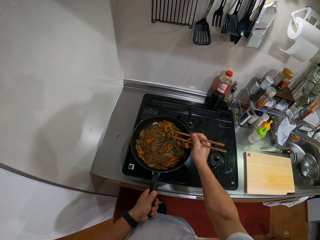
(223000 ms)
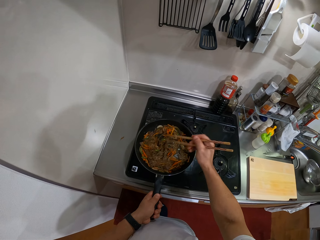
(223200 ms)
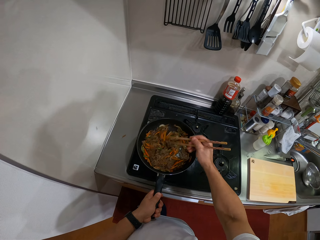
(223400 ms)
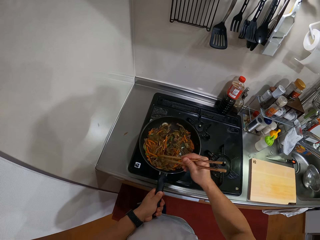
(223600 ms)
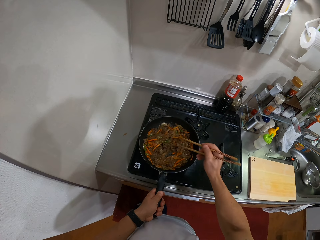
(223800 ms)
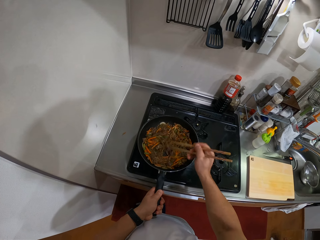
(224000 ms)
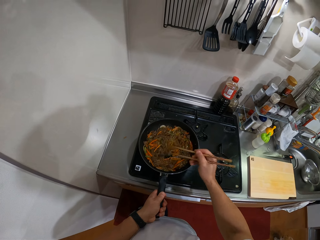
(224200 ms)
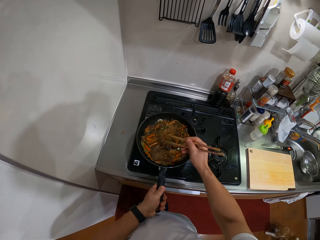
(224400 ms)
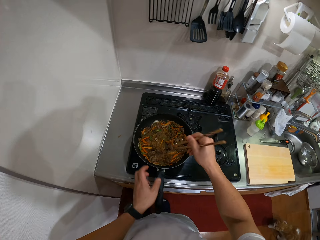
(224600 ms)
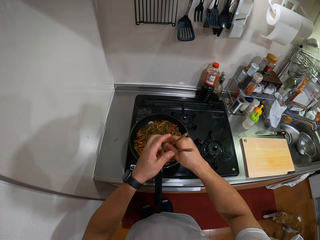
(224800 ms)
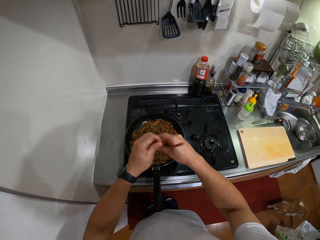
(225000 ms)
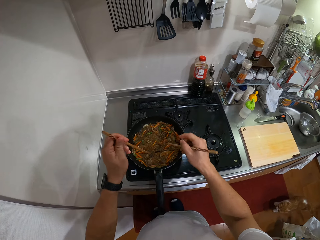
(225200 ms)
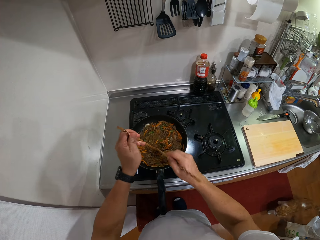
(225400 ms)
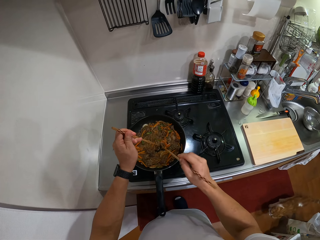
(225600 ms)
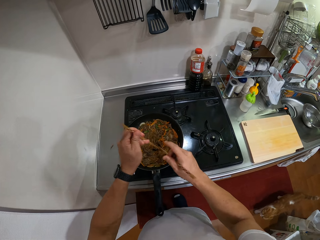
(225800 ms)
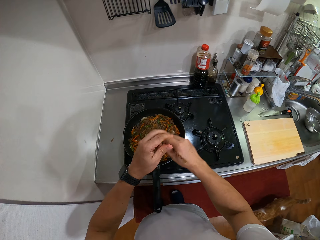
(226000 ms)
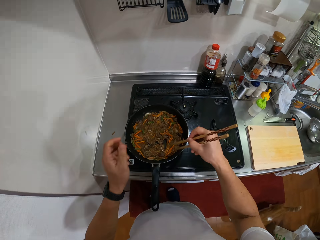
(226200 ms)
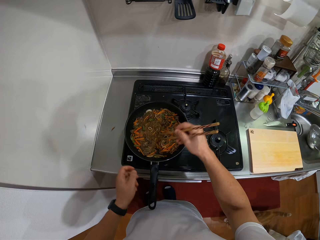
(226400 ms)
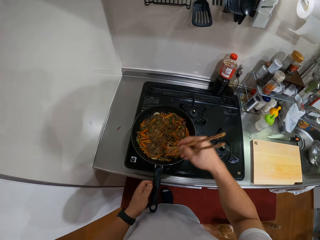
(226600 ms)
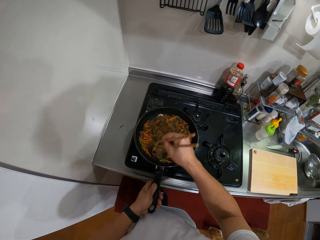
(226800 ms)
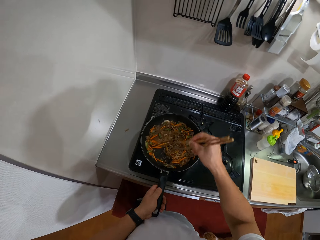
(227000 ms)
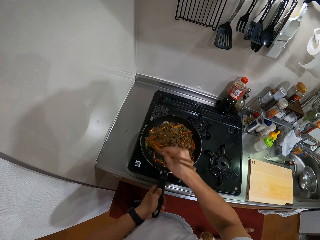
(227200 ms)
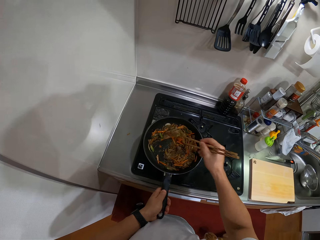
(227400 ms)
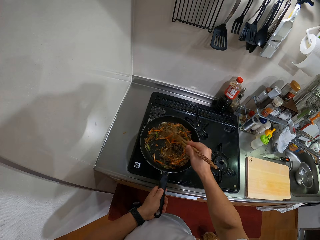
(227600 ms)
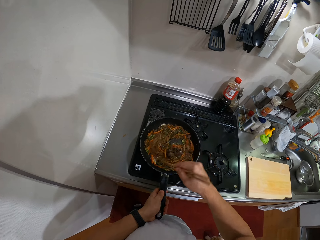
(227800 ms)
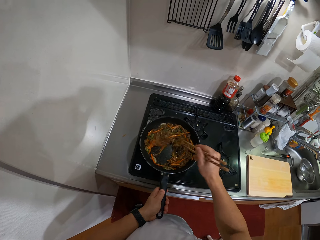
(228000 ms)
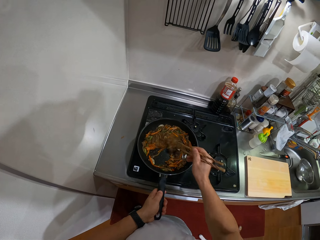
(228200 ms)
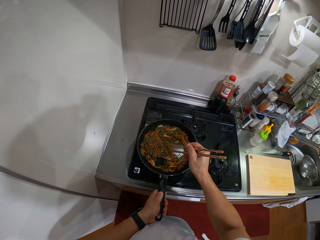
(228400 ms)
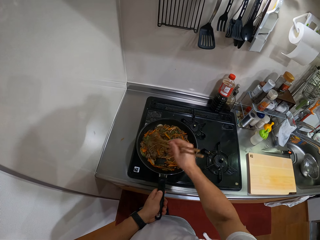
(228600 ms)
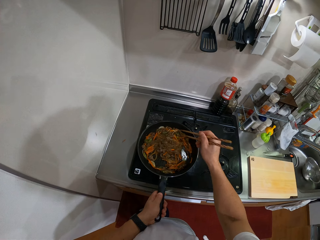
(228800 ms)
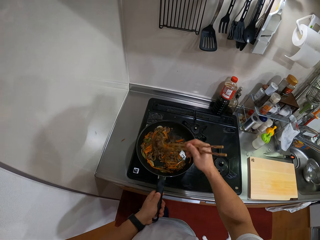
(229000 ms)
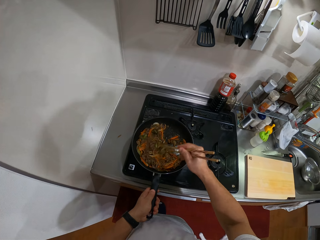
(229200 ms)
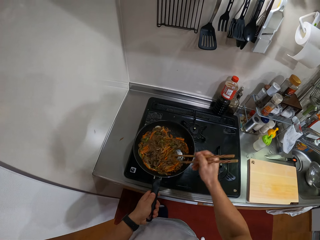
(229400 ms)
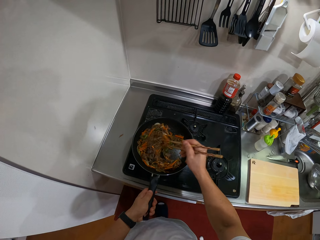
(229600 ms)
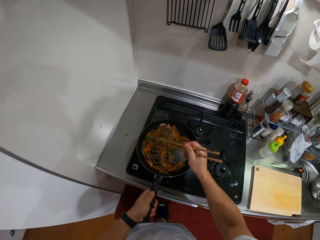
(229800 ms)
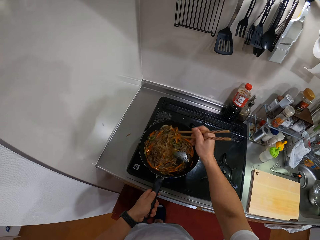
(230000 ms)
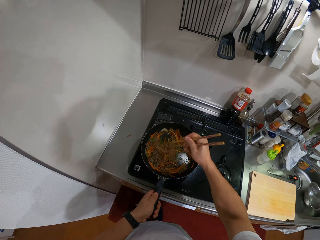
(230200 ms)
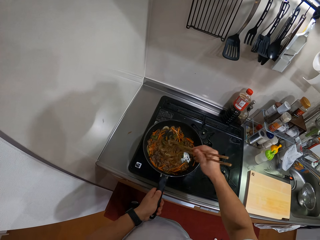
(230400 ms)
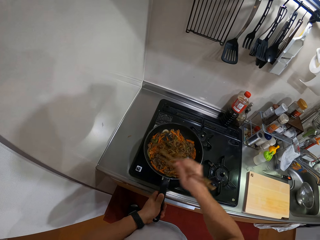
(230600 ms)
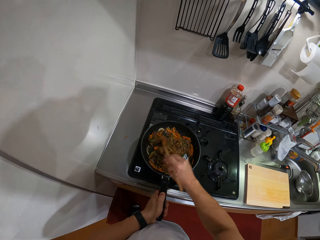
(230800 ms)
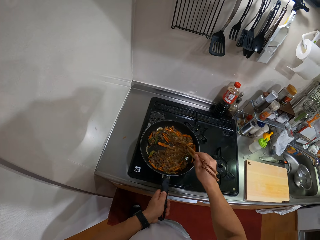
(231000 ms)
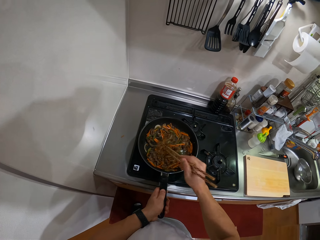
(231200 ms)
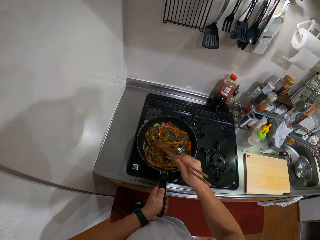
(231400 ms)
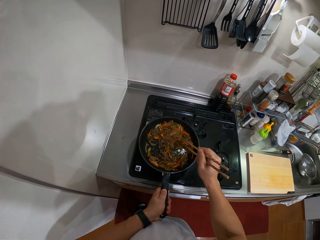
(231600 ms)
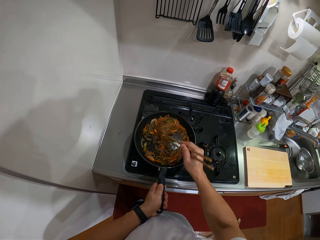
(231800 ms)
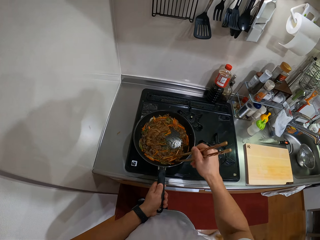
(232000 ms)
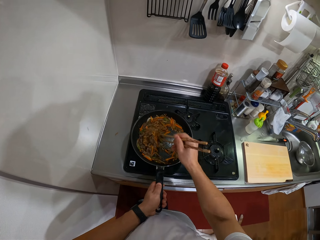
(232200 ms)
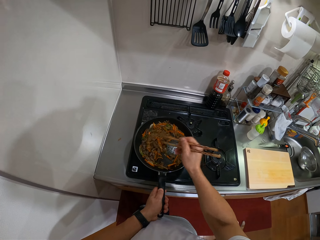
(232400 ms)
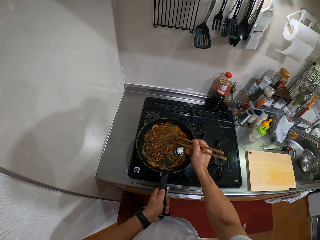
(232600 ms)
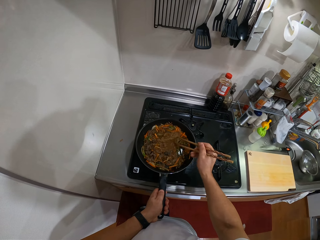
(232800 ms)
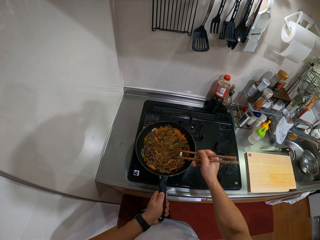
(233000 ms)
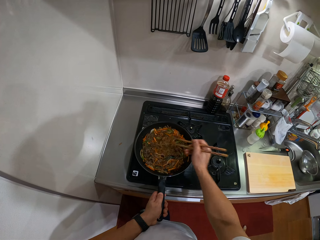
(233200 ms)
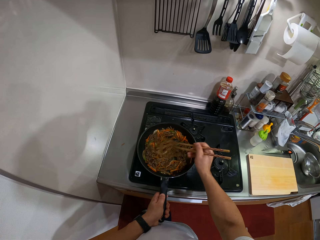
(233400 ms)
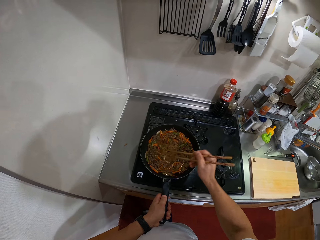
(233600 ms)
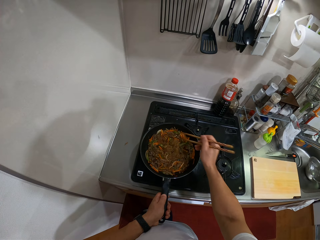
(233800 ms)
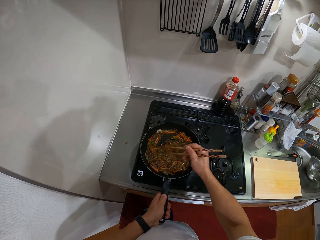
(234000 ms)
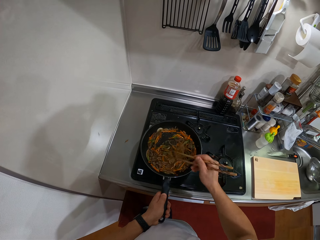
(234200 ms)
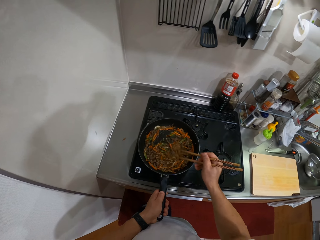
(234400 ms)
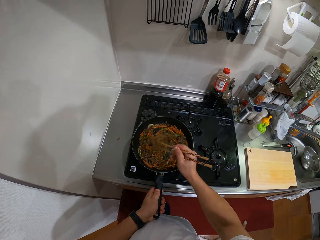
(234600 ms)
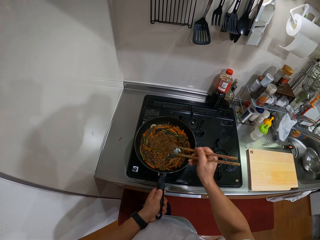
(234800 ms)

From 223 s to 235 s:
The camera wearer passes the chopstick to the left hand. They hold the chopping sticks in each hand. They wipe the chopstick. They pass the chopstick to the right hand. They stir the food. They hold the chopping sticks with one hand. They hold the pan.

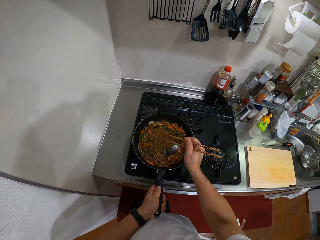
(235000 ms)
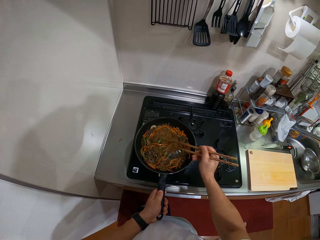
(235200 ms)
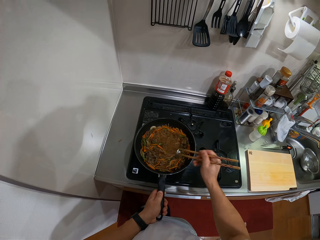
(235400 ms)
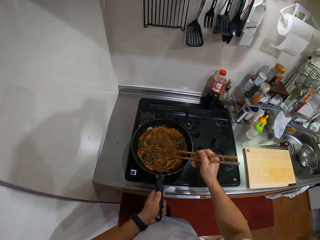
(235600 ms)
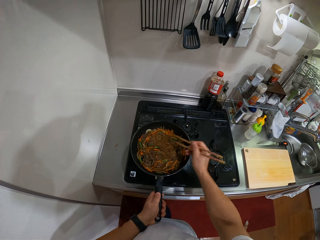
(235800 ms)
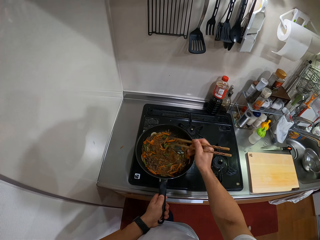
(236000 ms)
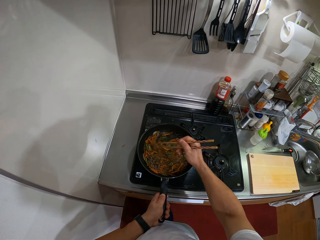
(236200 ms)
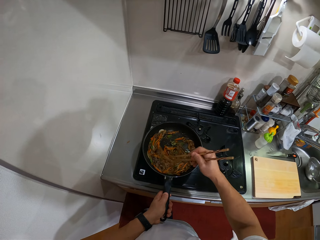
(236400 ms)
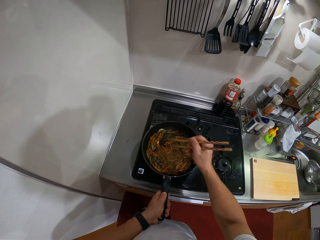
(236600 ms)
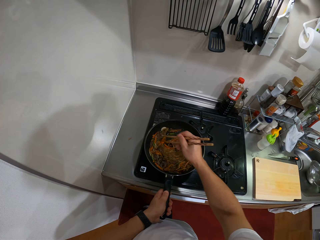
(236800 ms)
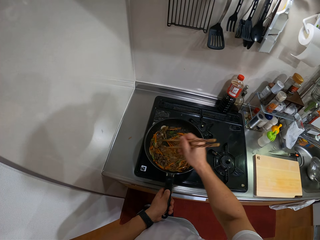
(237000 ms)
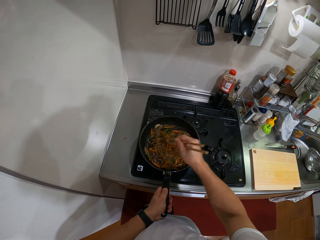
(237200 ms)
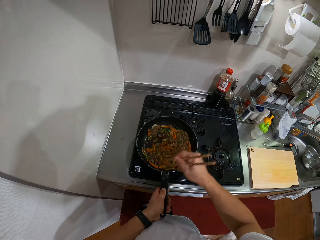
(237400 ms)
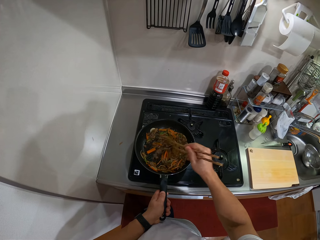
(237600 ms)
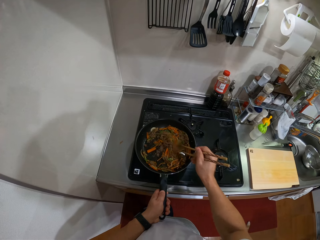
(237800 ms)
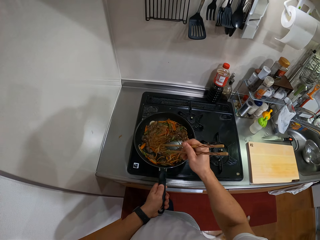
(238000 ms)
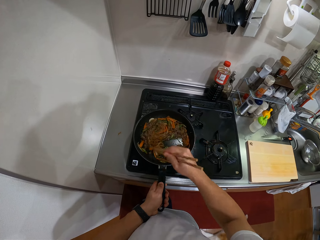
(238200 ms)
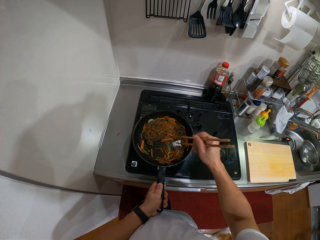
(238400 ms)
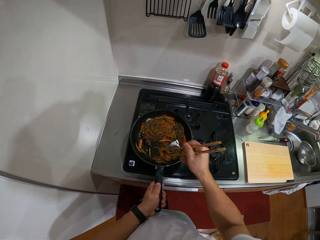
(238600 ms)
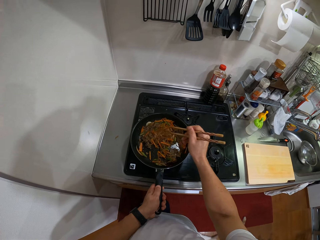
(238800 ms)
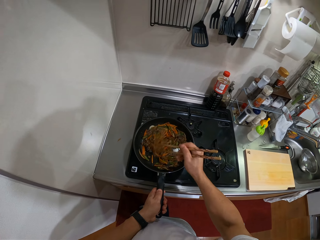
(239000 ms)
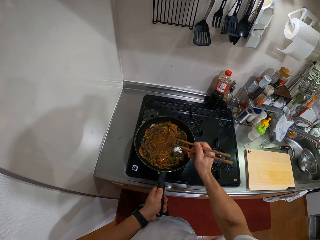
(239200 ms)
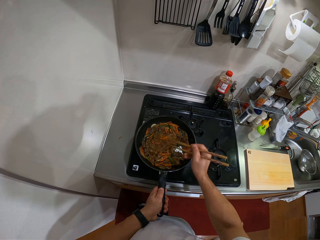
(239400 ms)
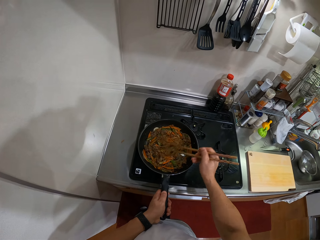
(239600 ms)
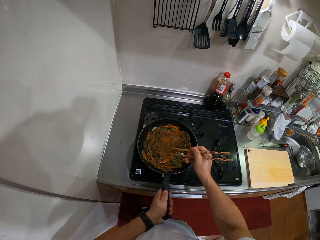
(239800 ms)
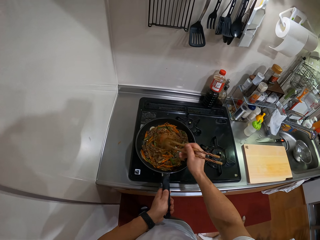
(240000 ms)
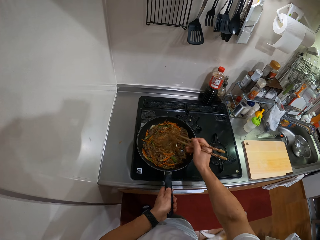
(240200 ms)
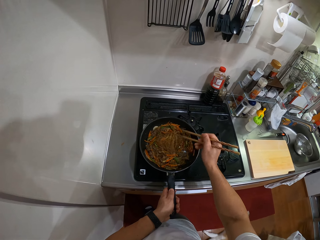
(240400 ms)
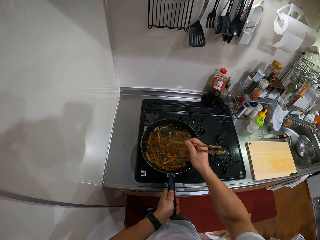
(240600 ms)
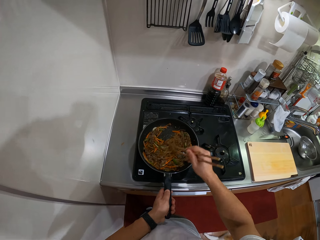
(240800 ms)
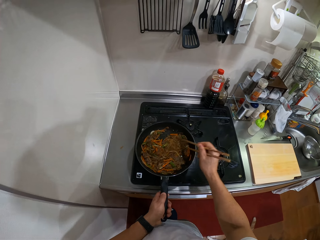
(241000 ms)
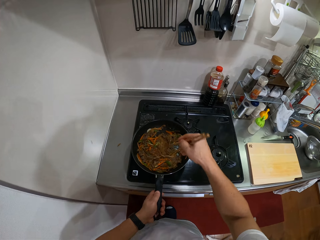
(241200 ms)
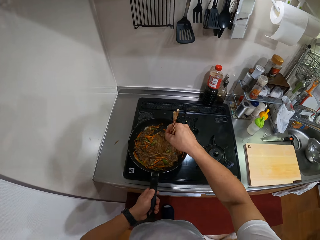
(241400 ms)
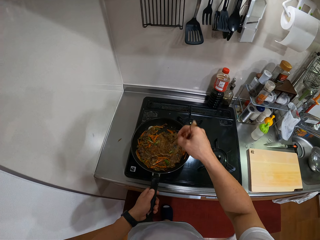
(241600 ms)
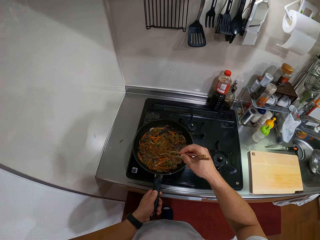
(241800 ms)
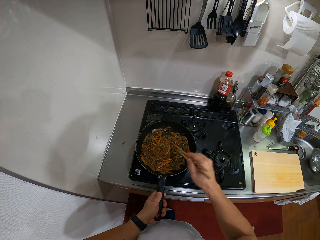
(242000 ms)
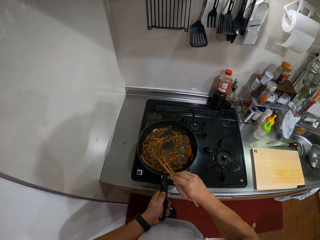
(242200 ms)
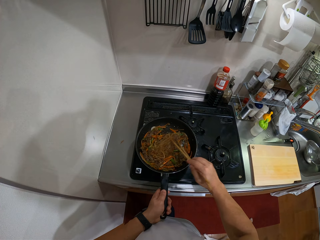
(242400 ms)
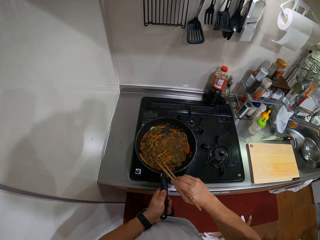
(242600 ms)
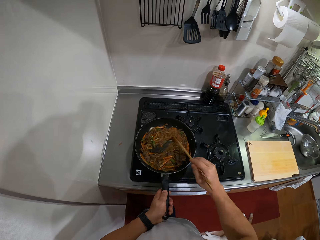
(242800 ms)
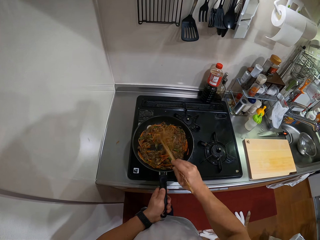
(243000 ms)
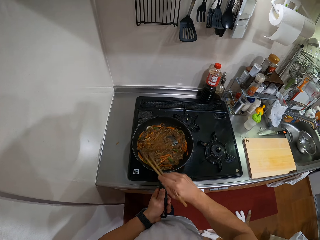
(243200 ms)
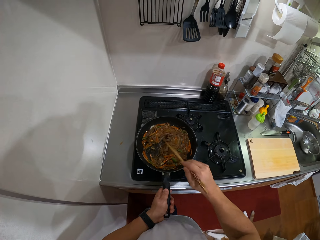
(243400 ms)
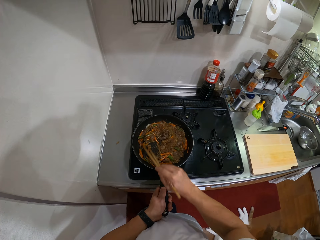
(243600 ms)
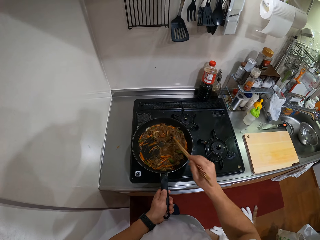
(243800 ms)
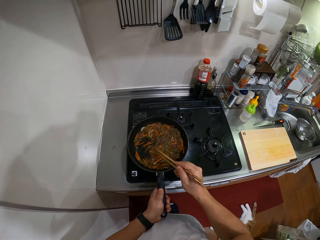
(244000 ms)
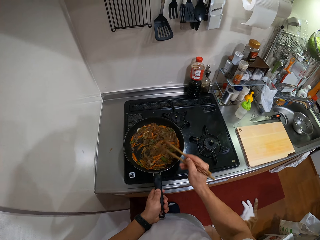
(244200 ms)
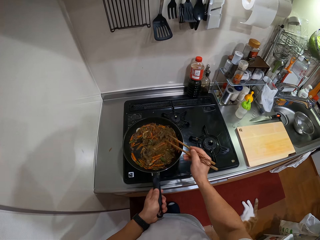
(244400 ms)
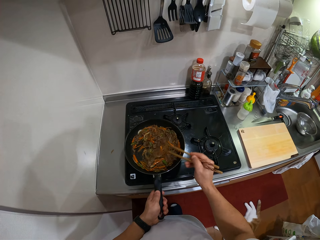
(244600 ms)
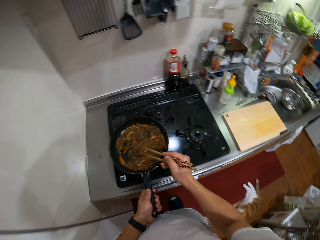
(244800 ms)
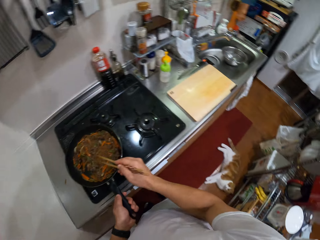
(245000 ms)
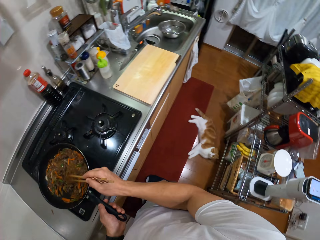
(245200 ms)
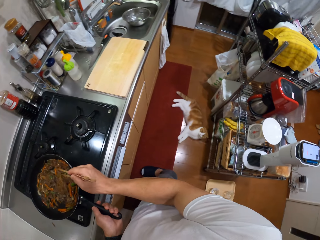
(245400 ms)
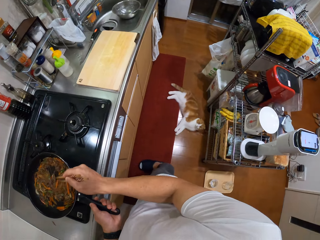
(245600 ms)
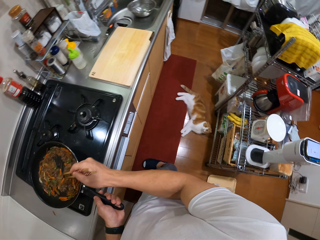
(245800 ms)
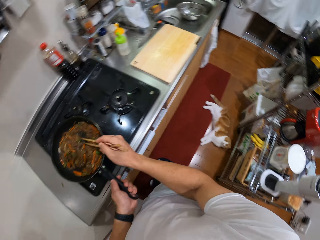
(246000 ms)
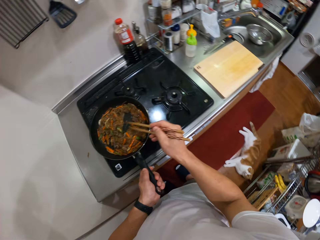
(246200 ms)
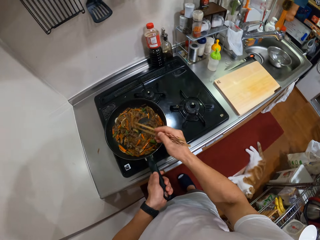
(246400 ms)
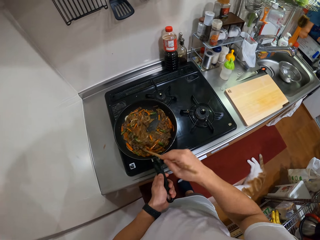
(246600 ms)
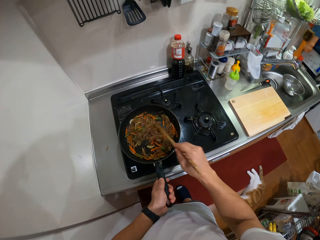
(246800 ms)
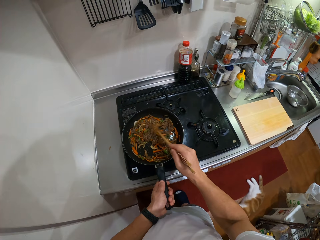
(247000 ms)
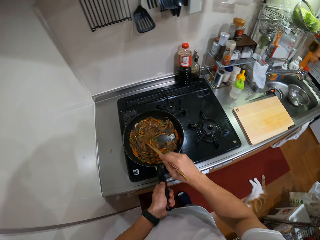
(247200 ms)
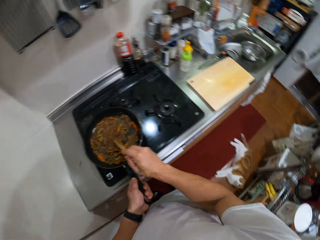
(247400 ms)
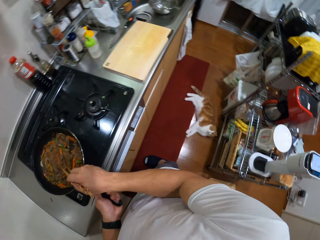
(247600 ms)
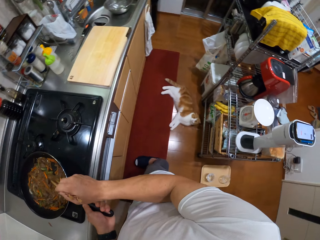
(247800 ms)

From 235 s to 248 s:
The camera wearer looks to the side. They stir the food.
